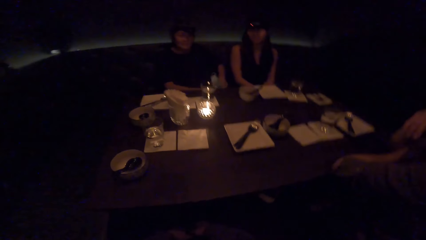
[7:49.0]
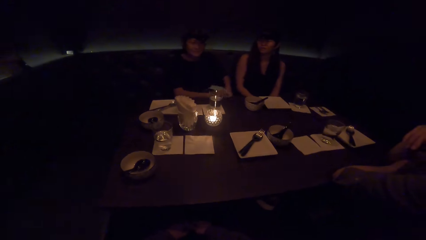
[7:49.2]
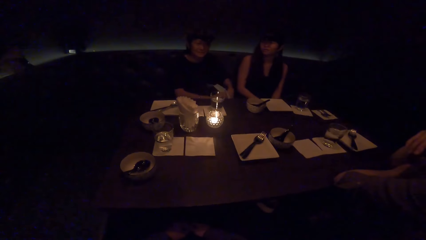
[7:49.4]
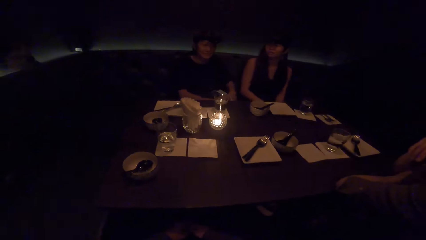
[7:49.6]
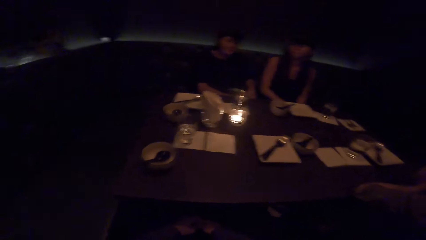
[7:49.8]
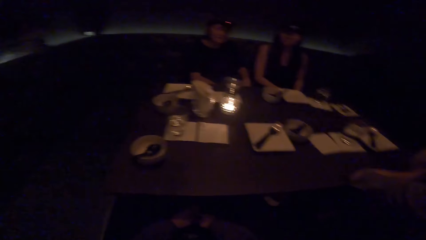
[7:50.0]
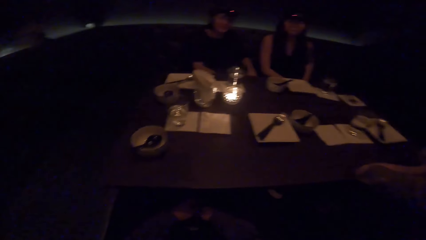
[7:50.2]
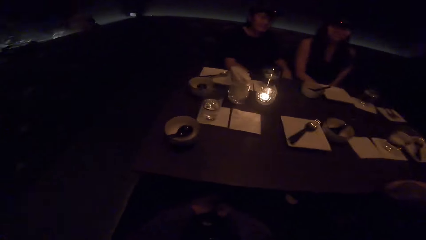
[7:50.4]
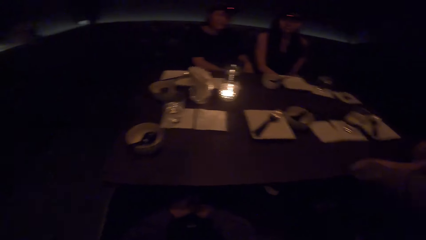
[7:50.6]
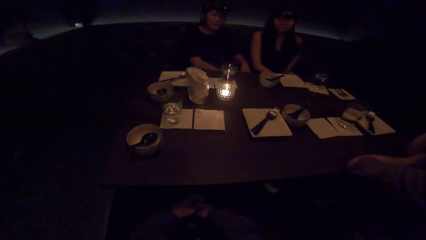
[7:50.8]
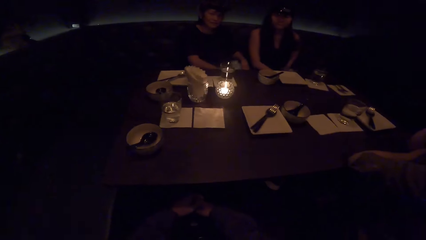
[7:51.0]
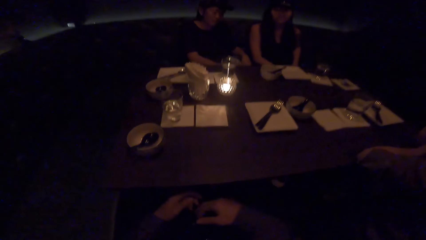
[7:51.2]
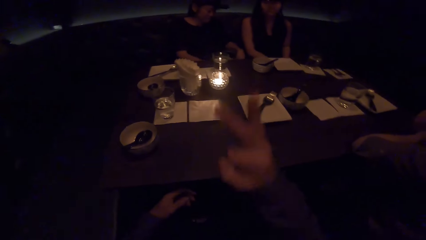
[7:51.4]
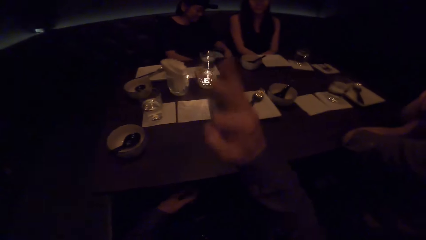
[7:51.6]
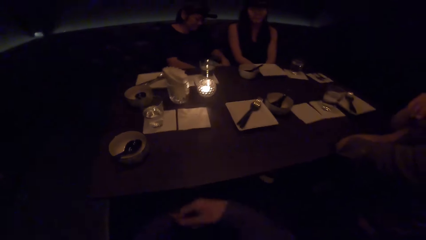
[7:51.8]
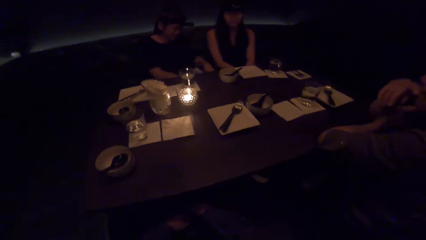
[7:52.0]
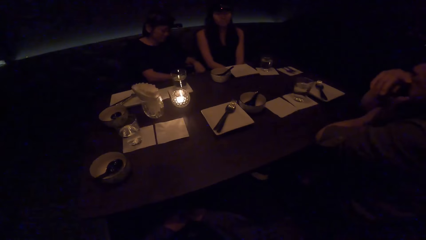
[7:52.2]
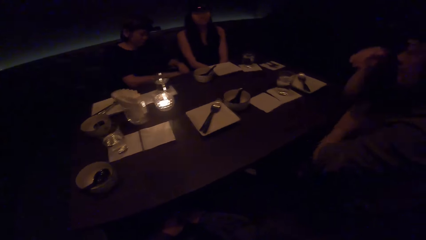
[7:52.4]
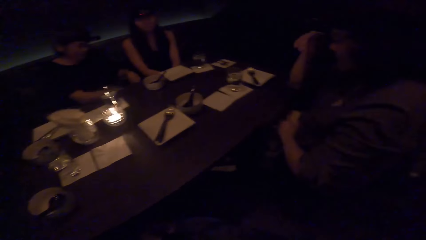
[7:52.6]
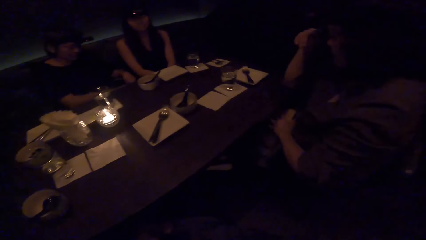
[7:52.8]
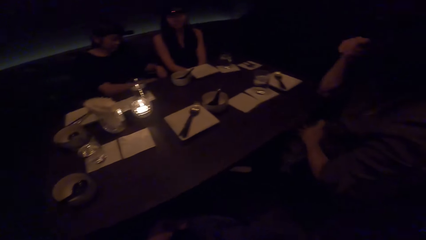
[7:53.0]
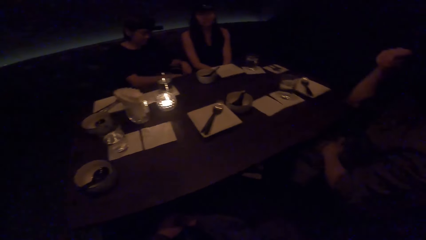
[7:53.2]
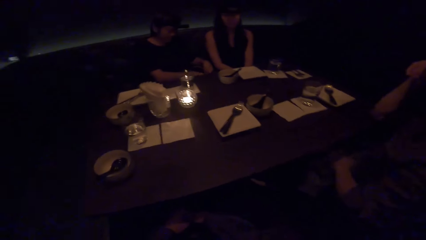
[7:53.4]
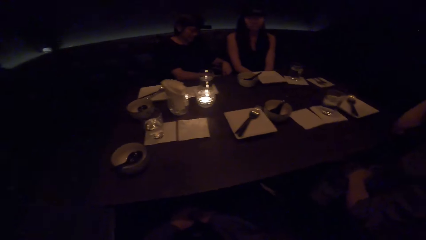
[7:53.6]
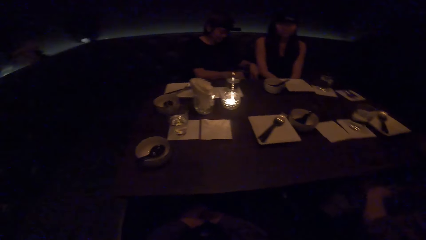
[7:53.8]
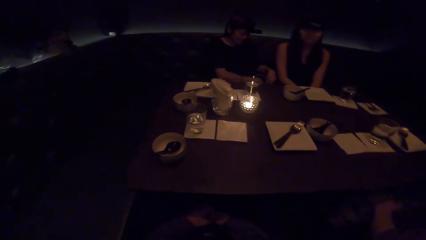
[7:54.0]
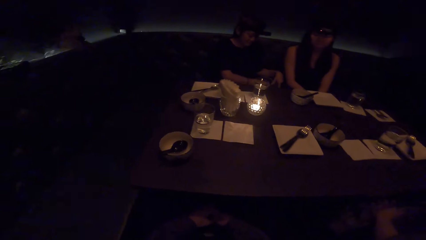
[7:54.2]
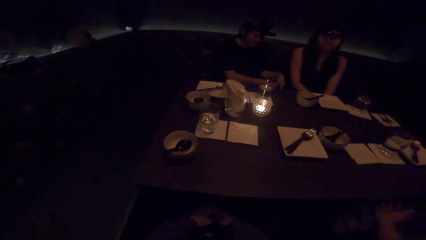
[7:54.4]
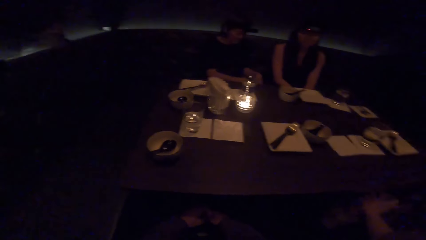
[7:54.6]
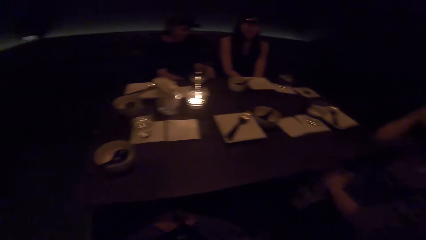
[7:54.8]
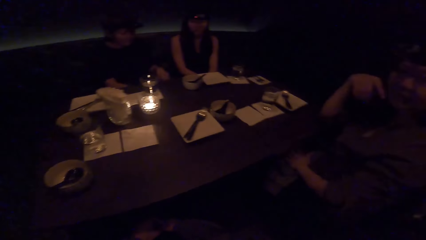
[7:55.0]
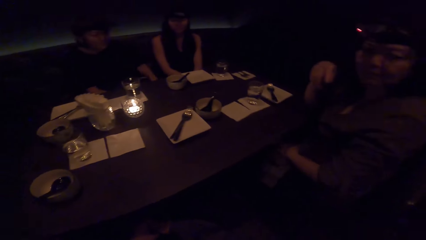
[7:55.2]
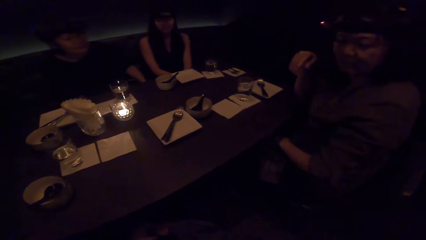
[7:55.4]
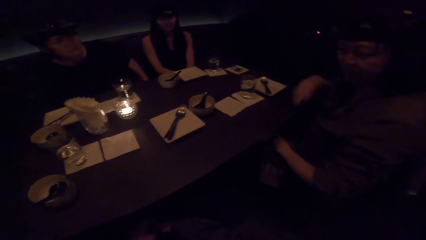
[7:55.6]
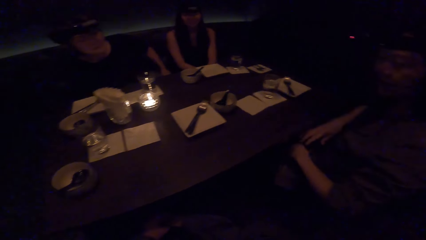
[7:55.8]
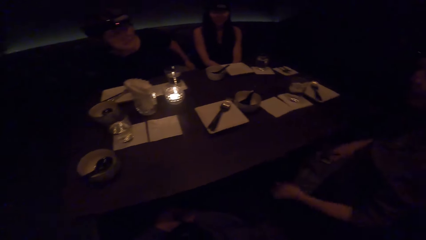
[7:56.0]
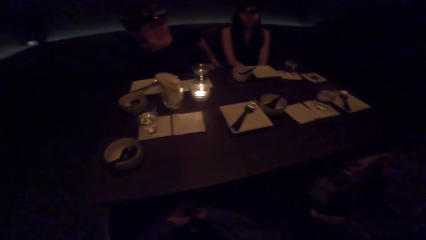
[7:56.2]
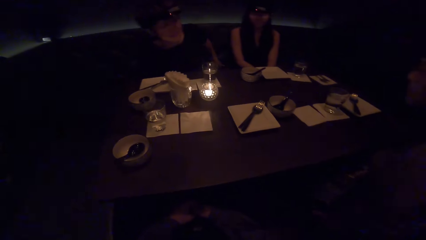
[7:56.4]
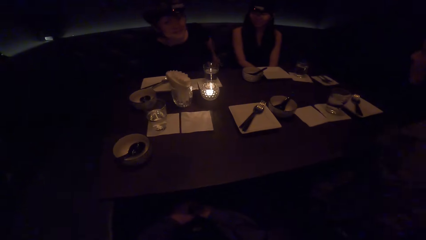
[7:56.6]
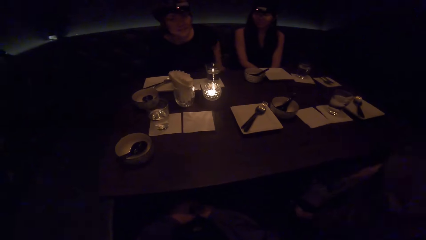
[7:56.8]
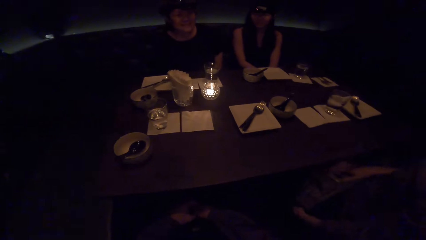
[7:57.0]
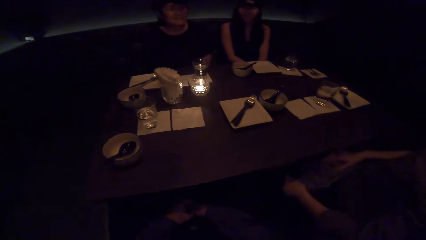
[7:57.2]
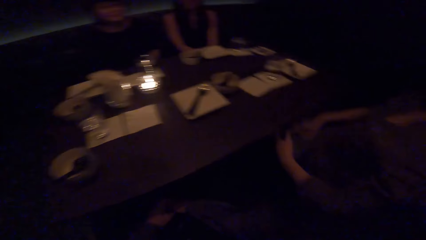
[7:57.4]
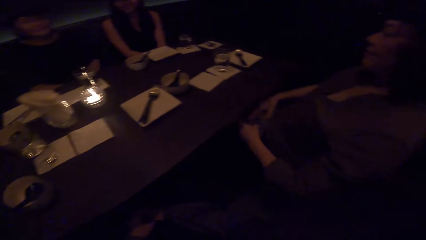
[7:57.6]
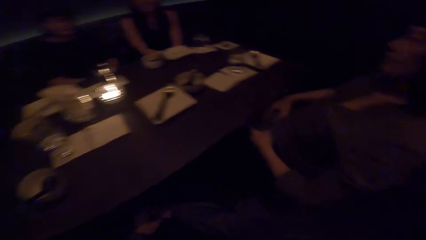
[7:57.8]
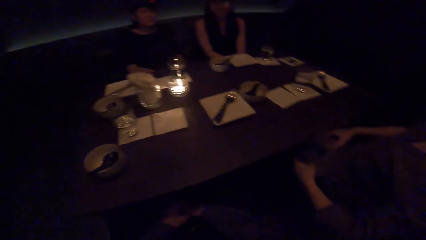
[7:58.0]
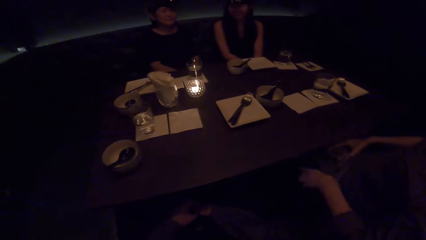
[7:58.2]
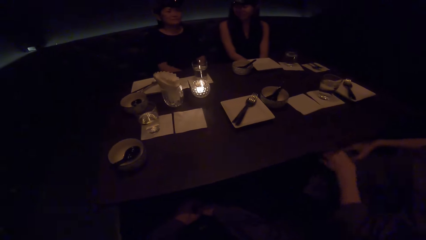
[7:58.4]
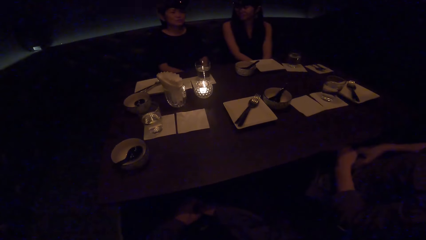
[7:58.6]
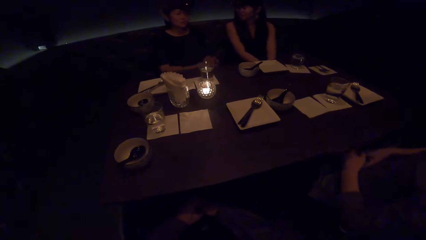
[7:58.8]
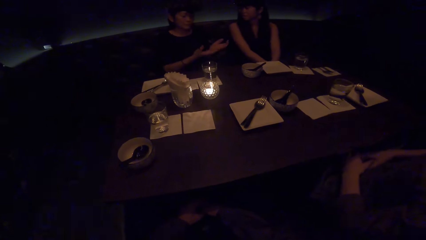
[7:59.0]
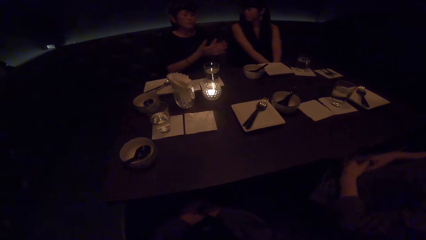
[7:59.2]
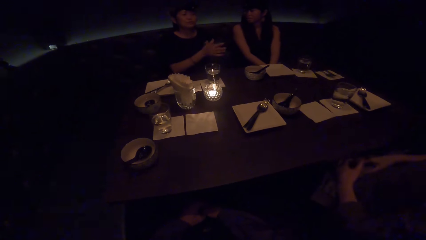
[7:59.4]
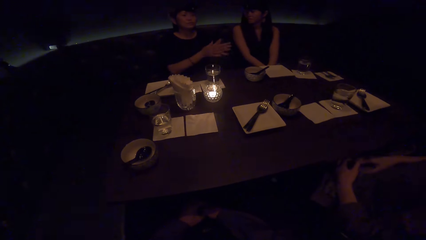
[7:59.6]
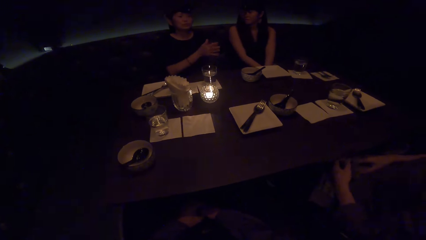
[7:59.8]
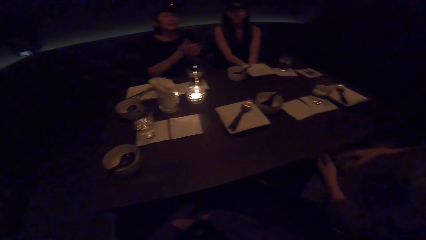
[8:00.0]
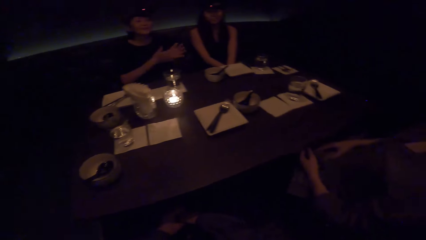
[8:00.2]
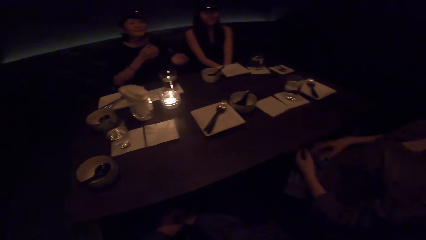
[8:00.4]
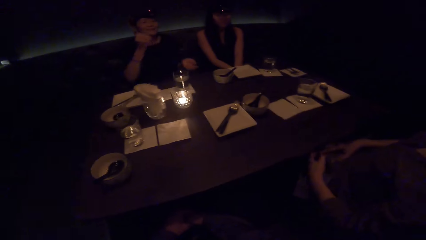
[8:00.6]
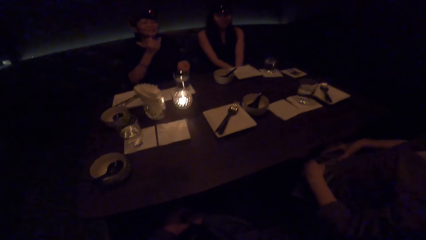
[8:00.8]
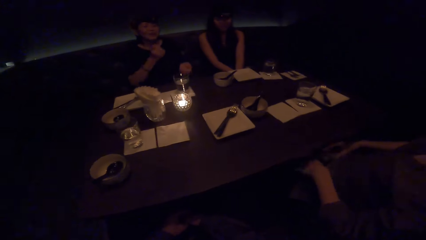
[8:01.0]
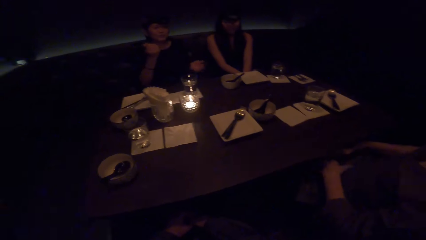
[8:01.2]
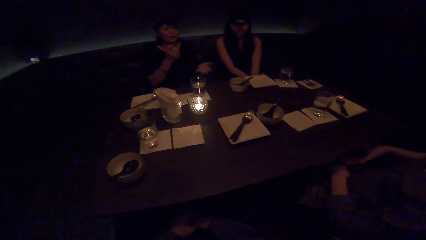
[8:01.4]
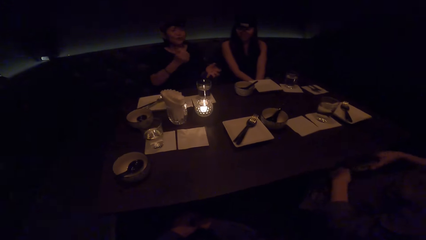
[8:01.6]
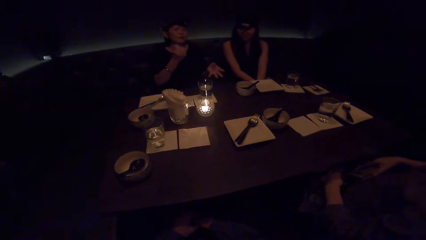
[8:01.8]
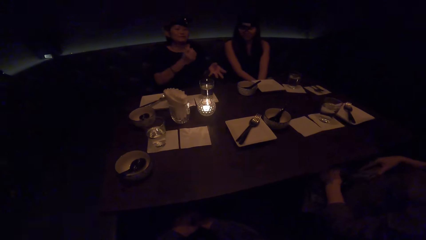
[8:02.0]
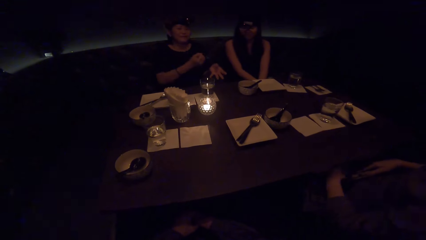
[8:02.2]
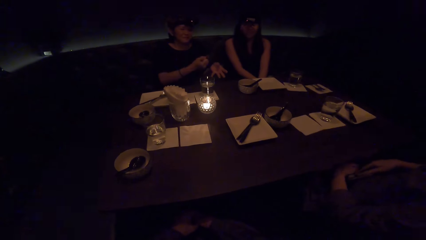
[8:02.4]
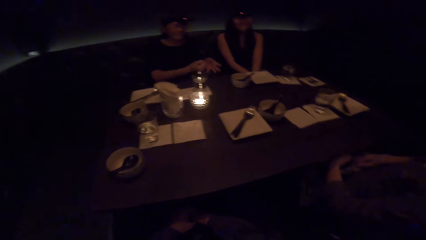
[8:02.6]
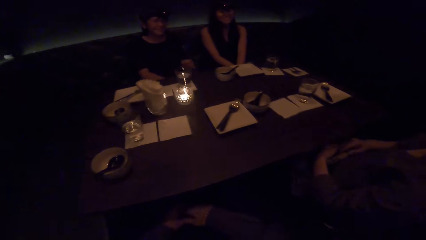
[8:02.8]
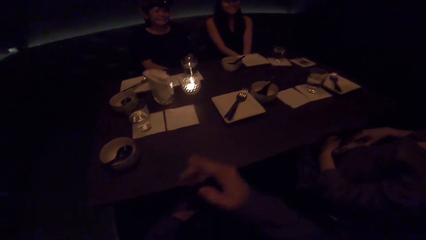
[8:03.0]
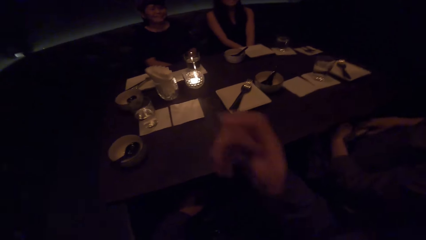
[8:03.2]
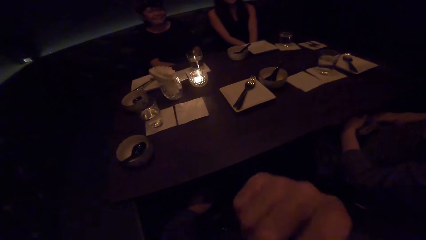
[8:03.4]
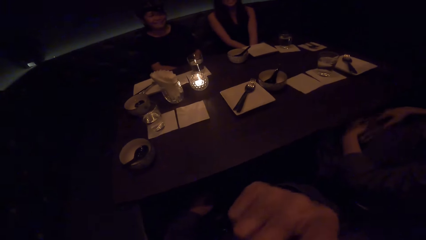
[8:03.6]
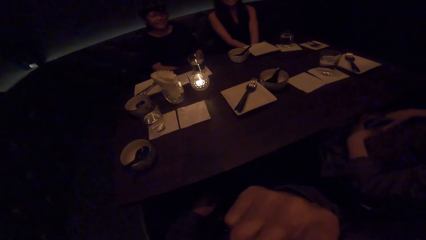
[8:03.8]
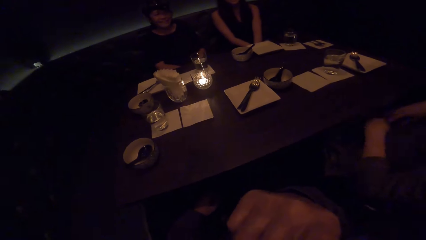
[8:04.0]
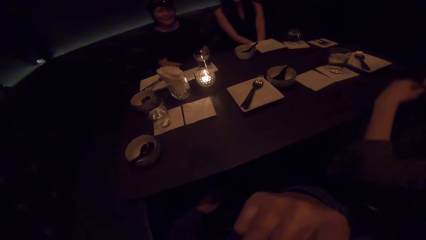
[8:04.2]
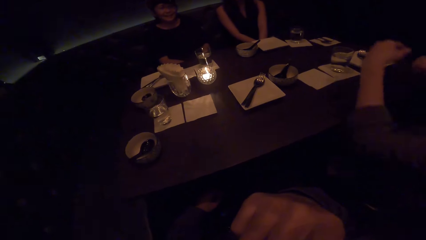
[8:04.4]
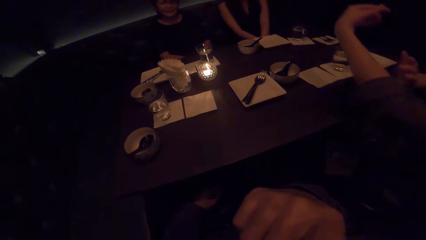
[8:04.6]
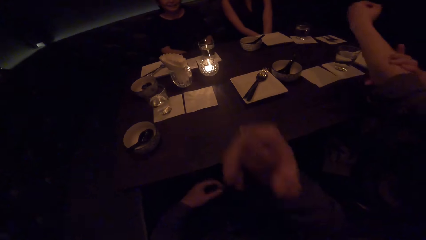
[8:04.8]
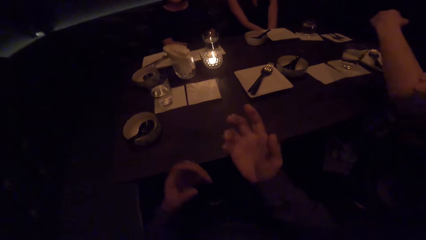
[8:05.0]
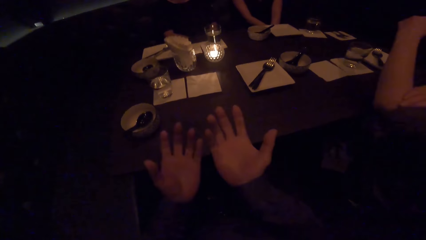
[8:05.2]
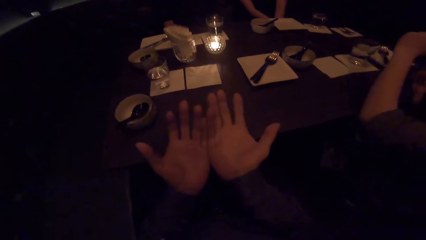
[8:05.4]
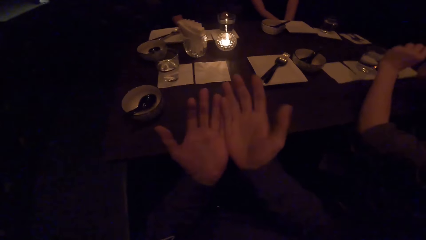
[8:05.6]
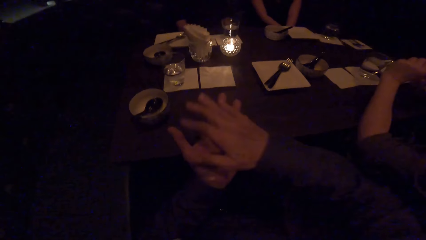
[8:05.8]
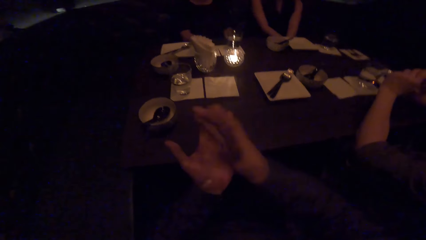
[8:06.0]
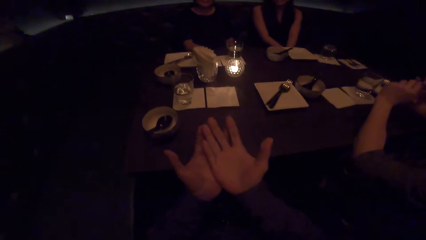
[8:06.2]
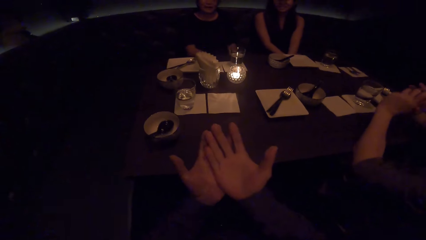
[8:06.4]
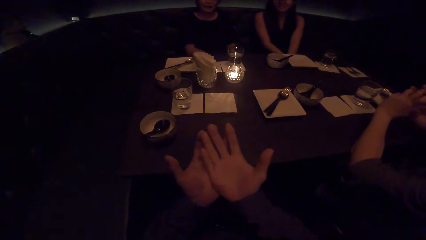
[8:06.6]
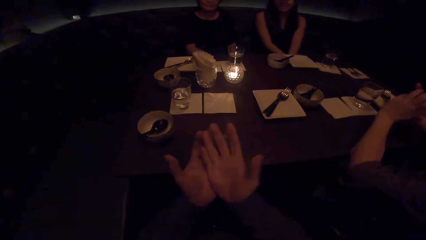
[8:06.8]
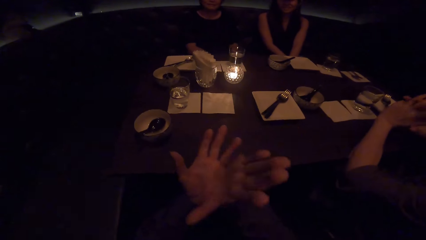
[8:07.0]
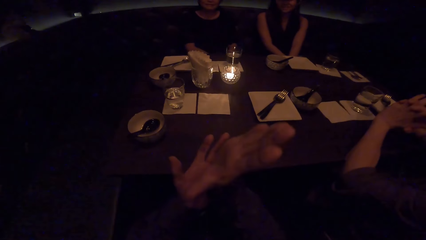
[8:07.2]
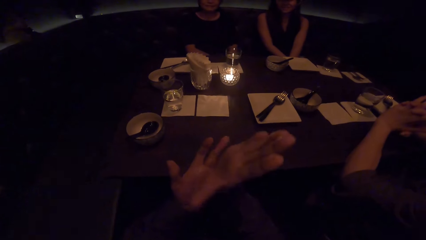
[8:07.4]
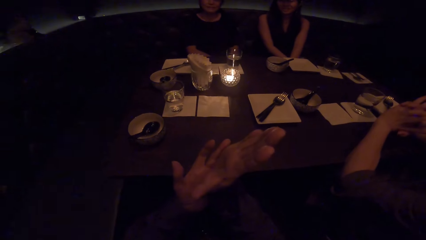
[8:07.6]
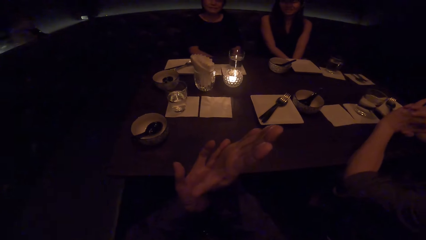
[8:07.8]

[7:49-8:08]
The camera wearer looks around. A lady changes posture on her seat. Another lady gestures and converses. A woman moves a hand. The camera wearer gestures and converses. They lift a hand. The first lady folds her cloth sleeve, pulls the shirt and holds her hands on the table. The camera wearer lifts the hand.
